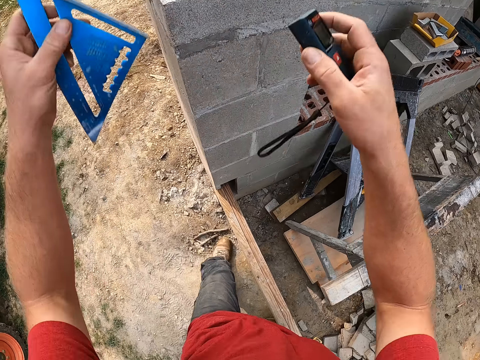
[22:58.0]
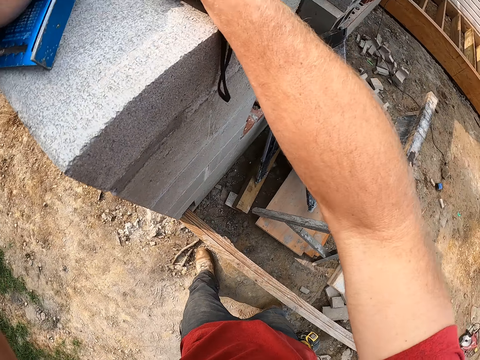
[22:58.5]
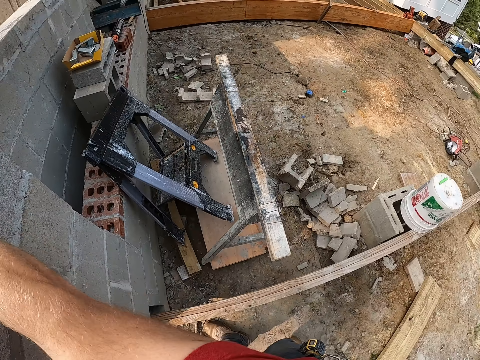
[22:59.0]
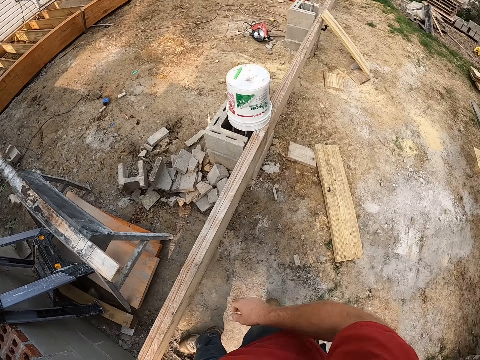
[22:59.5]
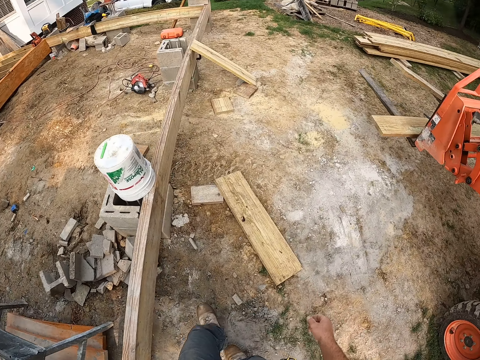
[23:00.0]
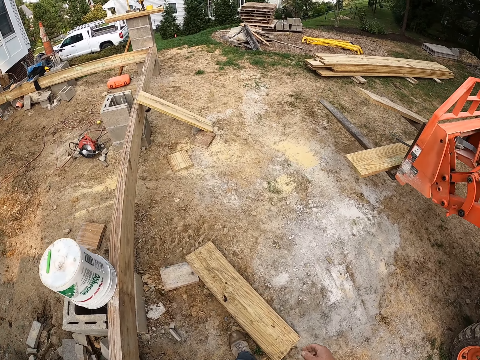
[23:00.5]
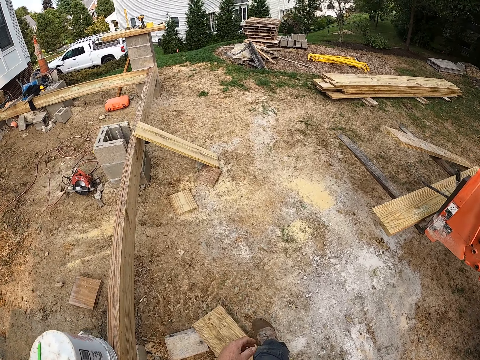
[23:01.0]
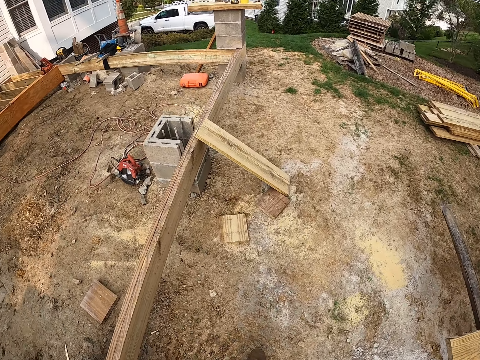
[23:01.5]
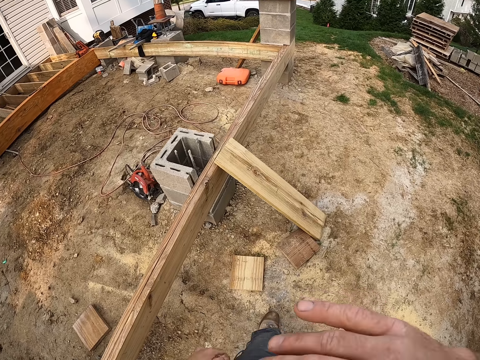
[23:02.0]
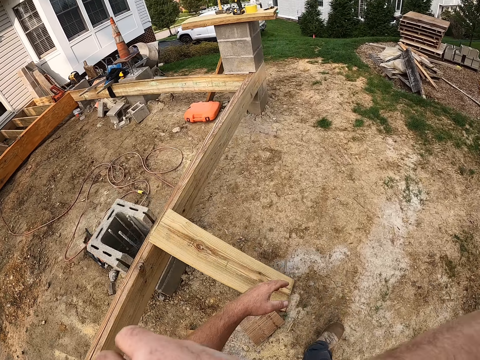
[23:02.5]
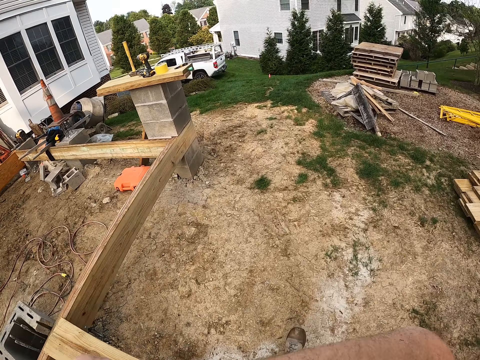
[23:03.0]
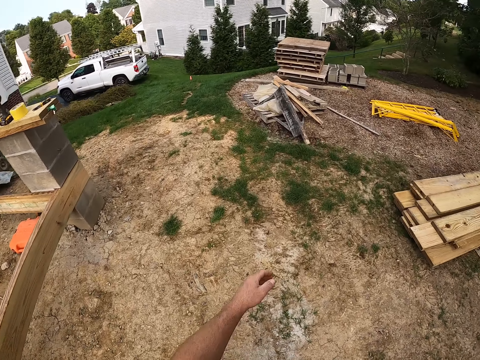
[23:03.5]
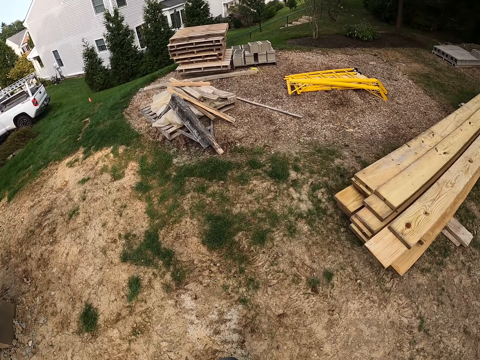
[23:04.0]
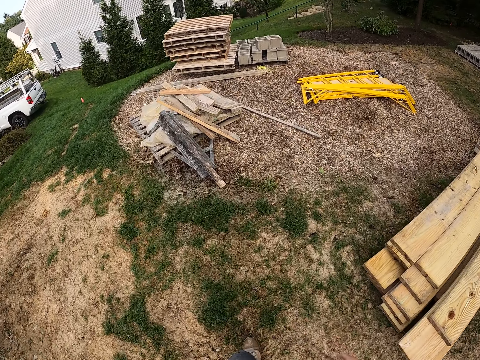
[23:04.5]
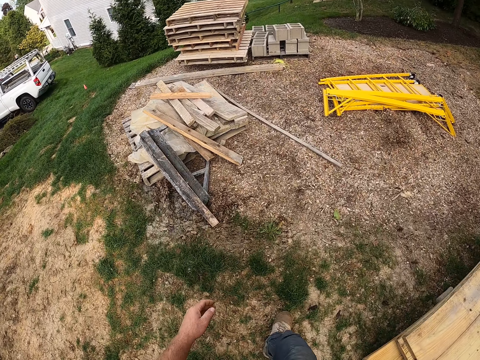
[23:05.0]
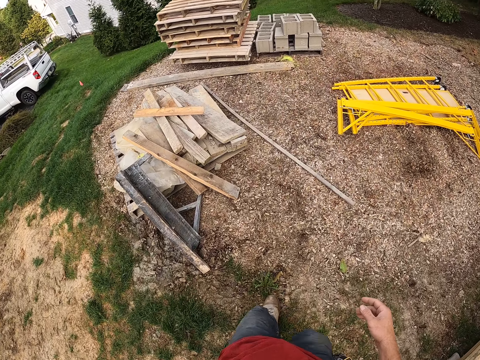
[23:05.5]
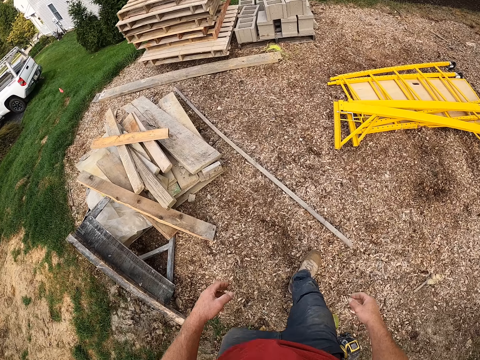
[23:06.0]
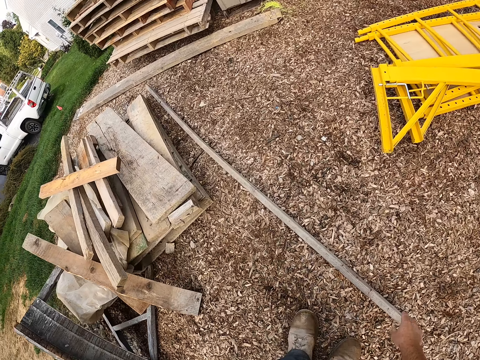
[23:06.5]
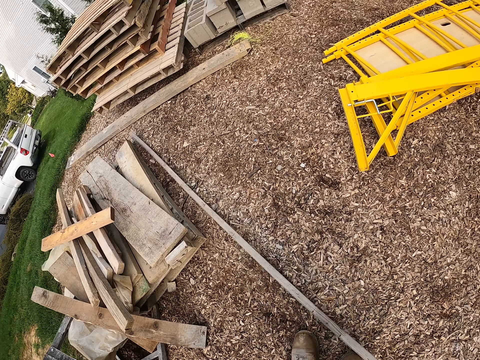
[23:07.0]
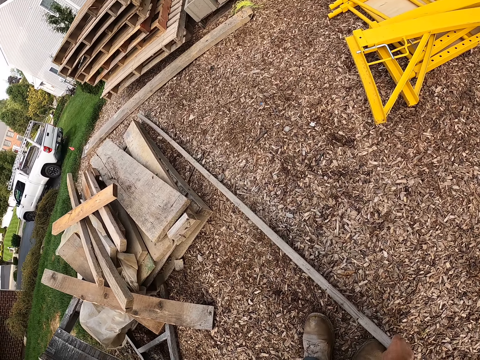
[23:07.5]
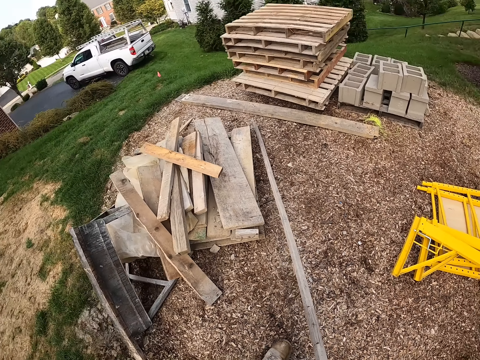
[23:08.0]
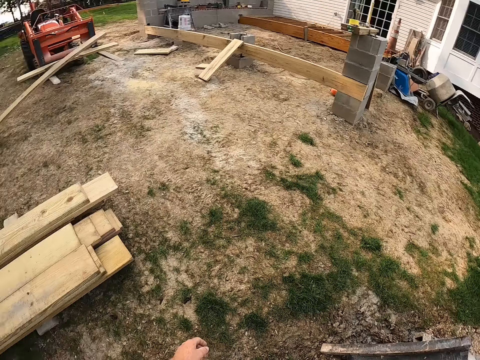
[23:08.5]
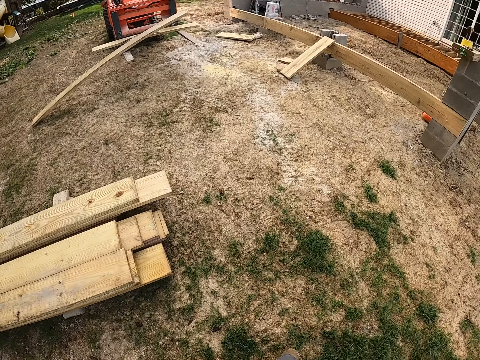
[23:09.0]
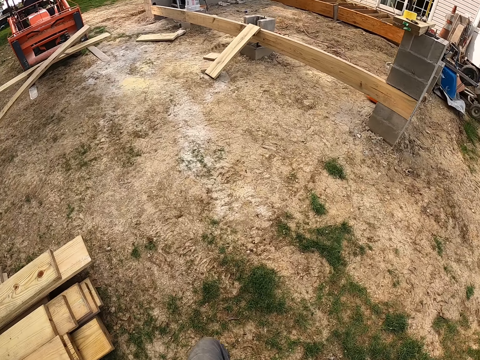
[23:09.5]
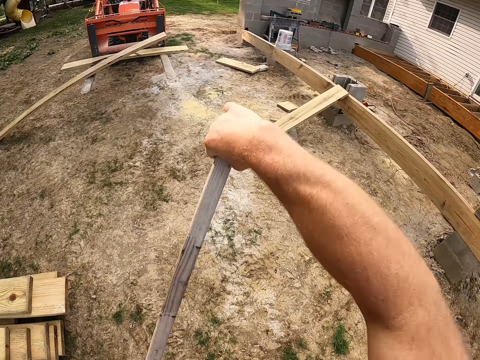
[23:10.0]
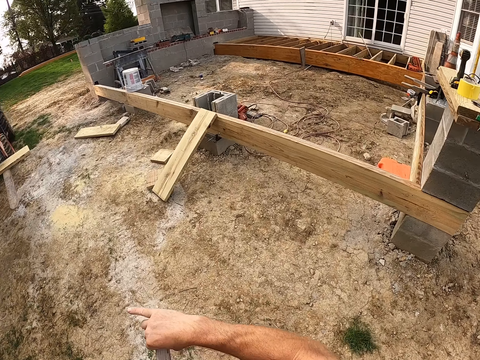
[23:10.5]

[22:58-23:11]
The camera wearer drops the speed square in his left hand on top of the concrete wall. He drops the laser measure in his right hand on top of the wall. He moves a couple of meters away from the wall towards pieces of wood on the ground. He wipes his face with his right hand. He picks up a stick from a patch of wood debris. He carries the stick back towards the plank.

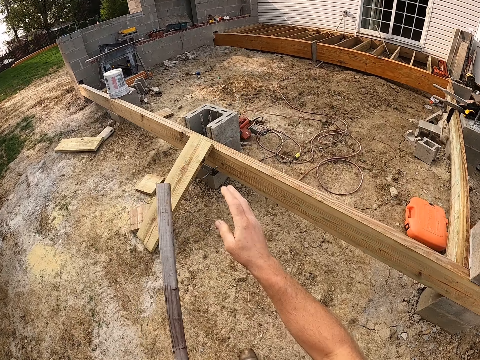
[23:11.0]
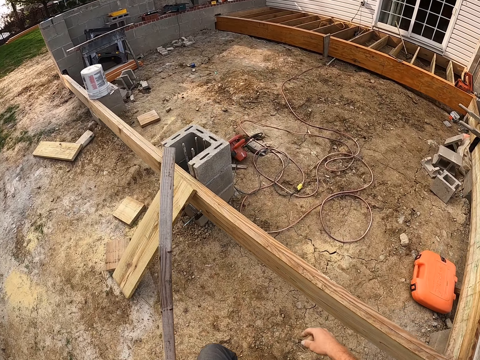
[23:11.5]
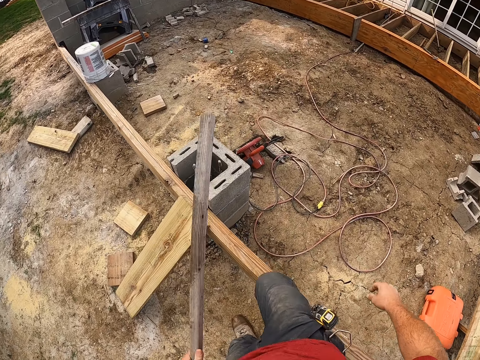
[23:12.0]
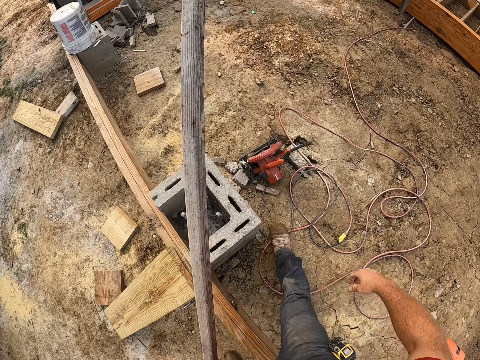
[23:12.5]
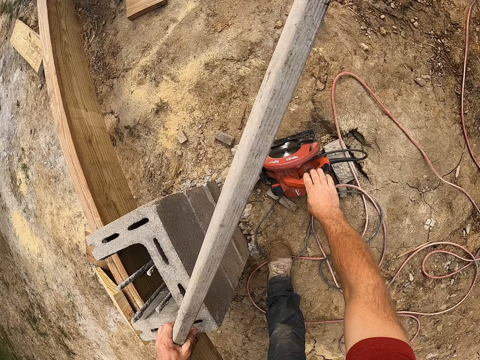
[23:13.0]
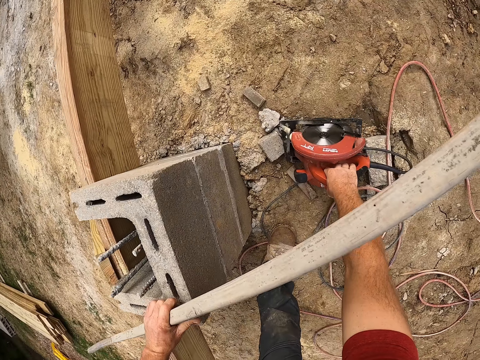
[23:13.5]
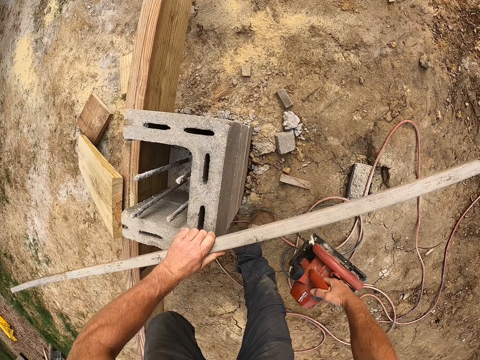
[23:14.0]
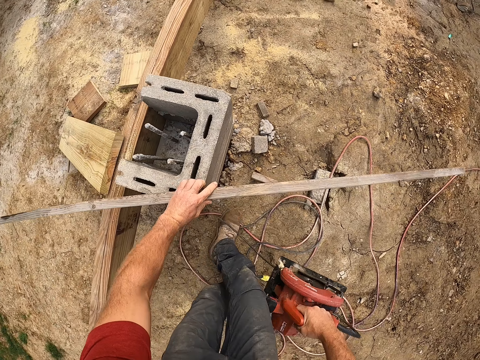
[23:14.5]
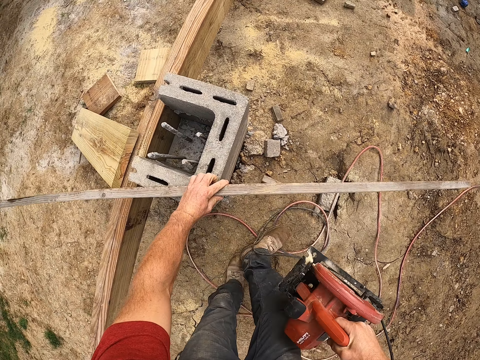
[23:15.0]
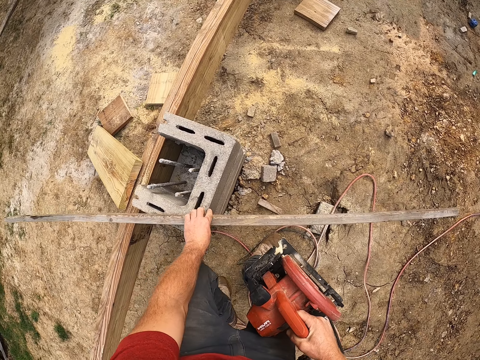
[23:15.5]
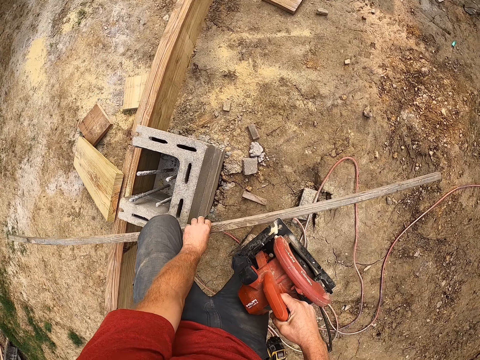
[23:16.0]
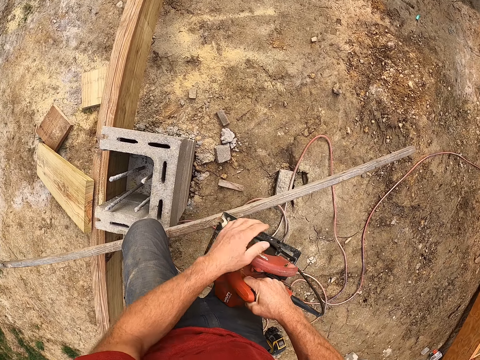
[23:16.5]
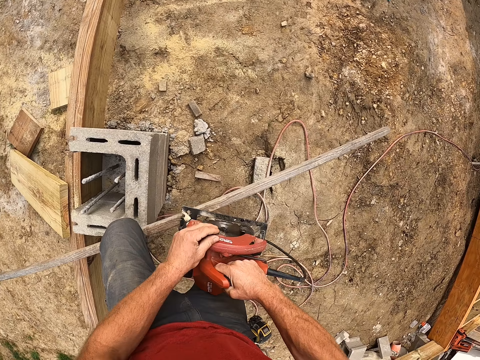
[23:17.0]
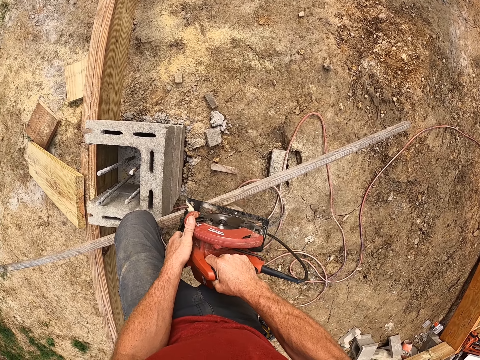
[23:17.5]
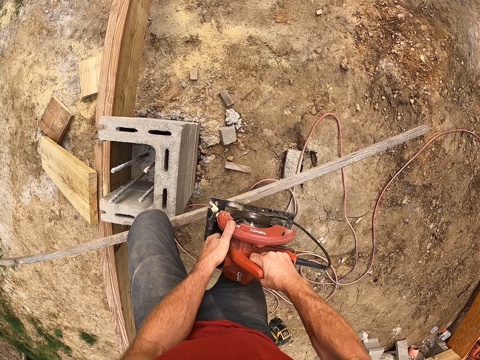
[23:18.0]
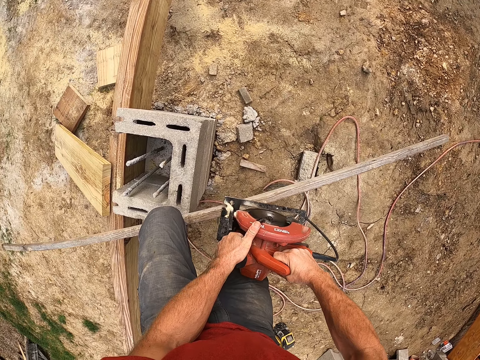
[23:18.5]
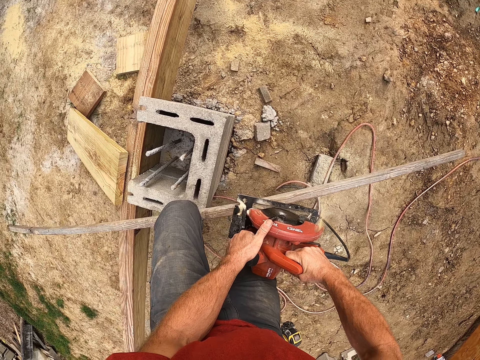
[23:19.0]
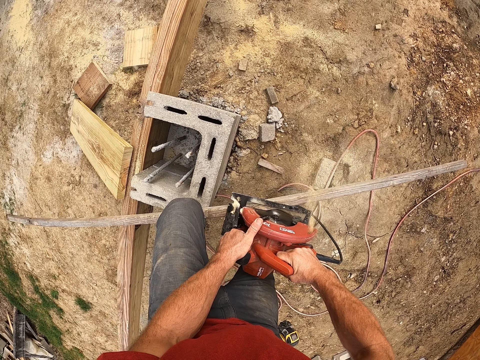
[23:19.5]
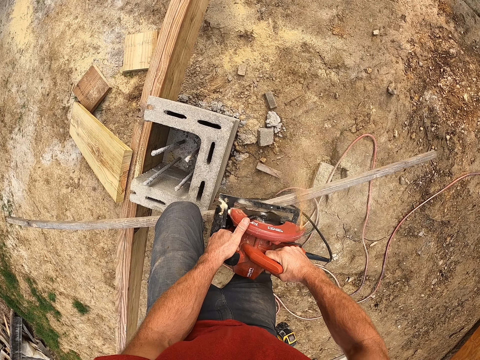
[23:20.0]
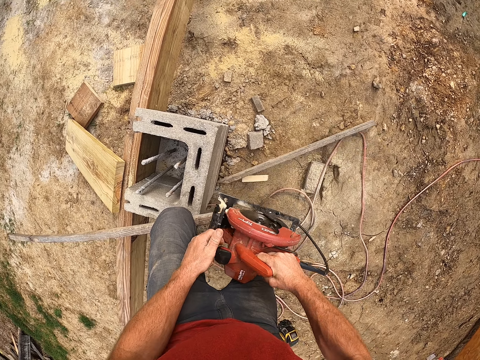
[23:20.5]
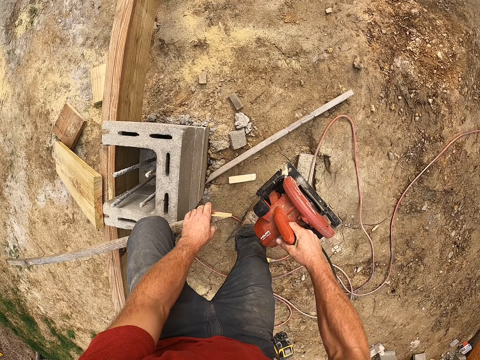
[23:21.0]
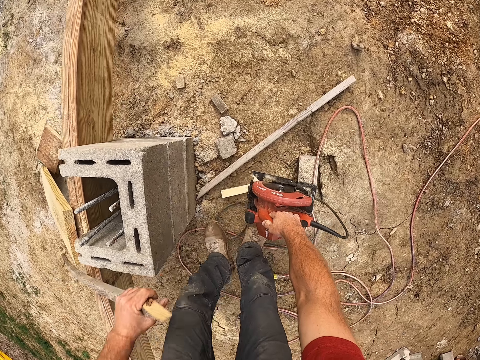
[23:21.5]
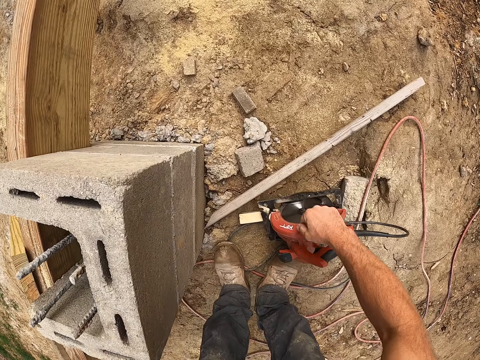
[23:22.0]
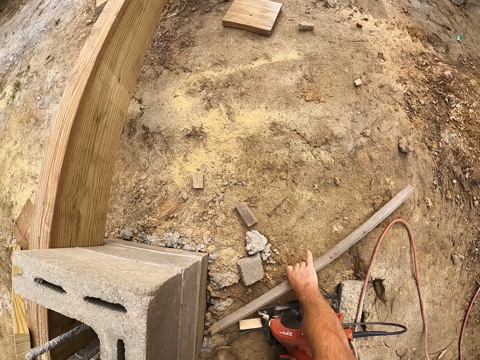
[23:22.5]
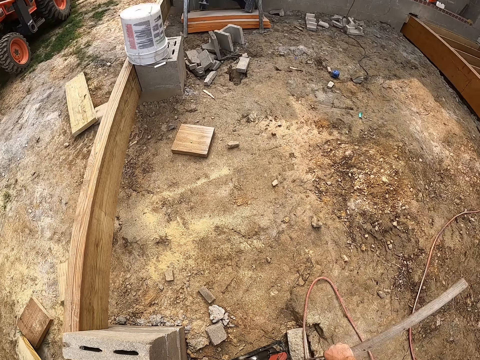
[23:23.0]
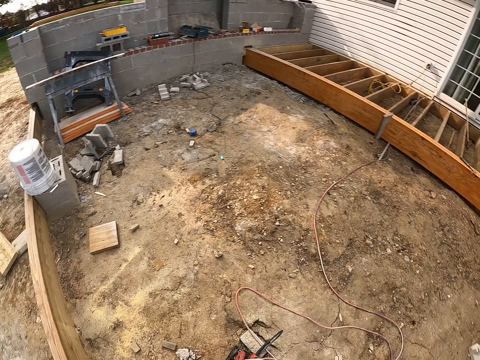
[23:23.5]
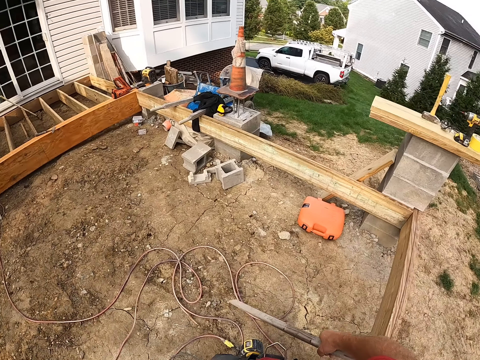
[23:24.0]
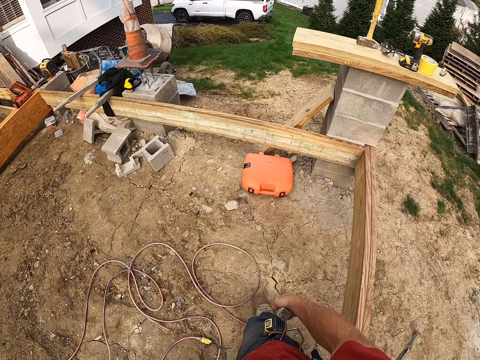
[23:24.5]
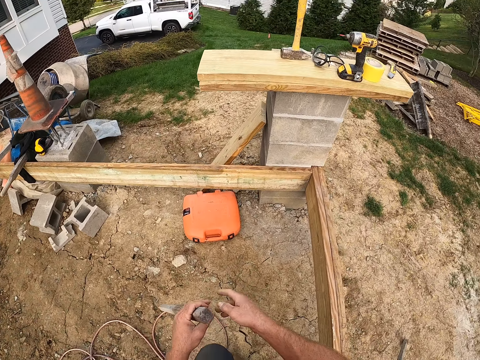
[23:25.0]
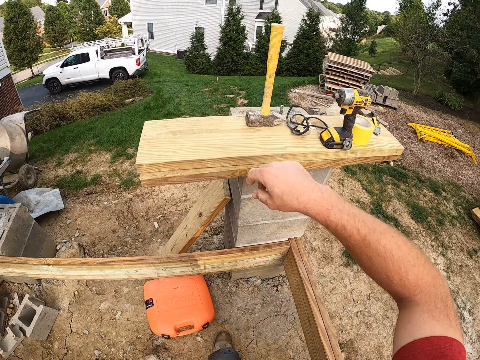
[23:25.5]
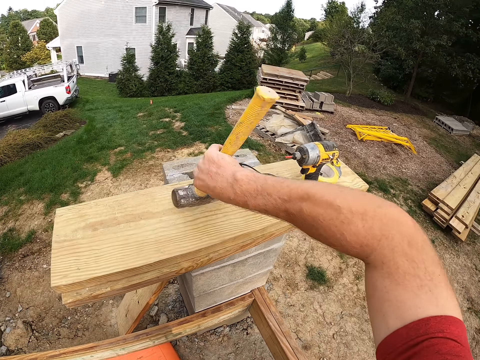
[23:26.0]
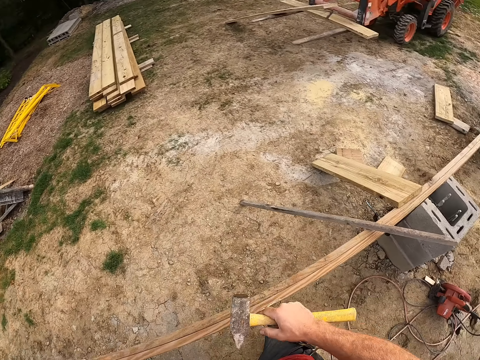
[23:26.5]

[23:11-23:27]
The camera wearer steps over the plank. He picks up a circular saw or wood cutting machine with his right hand from the ground. He places the stick on a concrete block. He adjusts the piece of wood. He holds the stick firmly with his left knee. He saws off a part of the stick with the circular saw. He turns on the wood cutting machine. He drops the circular saw down. He picks up the other half of the stick with his right hand. He walks towards a wall. He moves the half of the stick from his right hand to his left hand. He picks up a hammer with his right hand from the wall.
